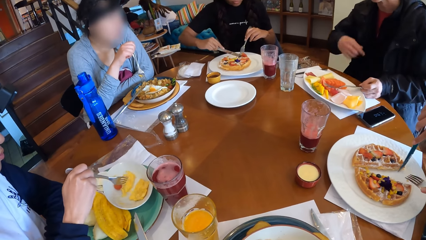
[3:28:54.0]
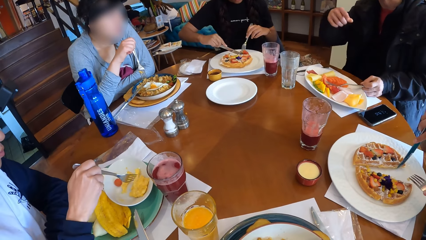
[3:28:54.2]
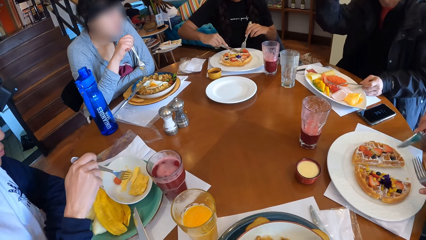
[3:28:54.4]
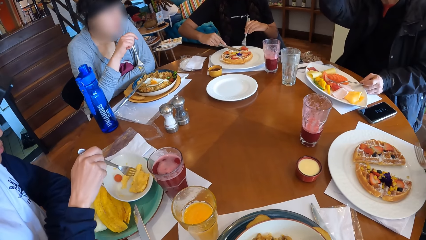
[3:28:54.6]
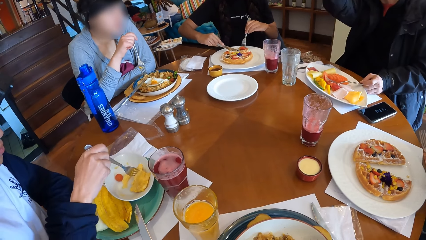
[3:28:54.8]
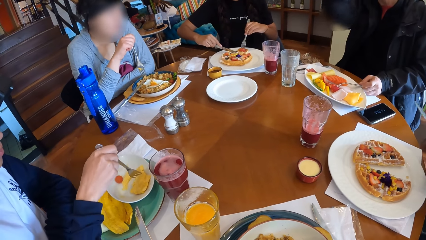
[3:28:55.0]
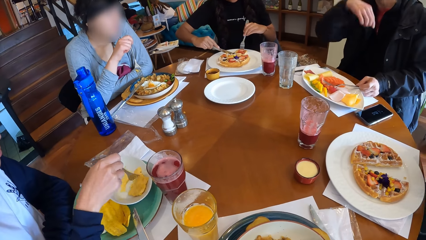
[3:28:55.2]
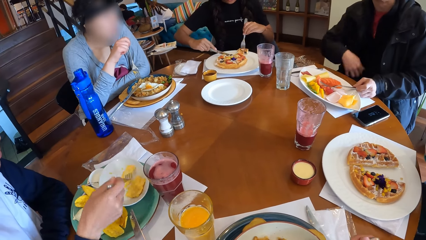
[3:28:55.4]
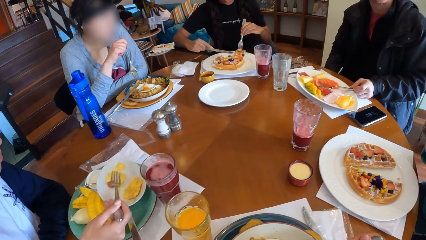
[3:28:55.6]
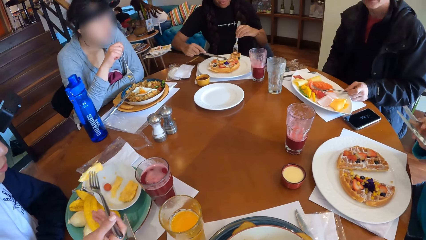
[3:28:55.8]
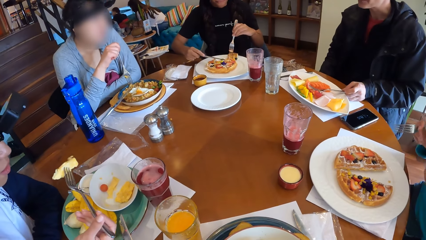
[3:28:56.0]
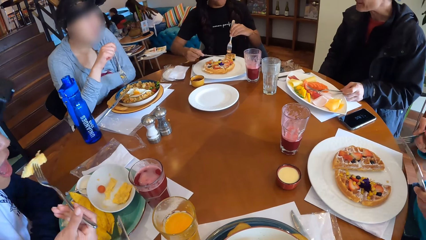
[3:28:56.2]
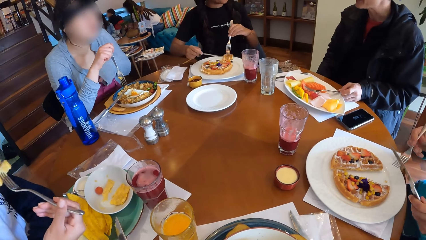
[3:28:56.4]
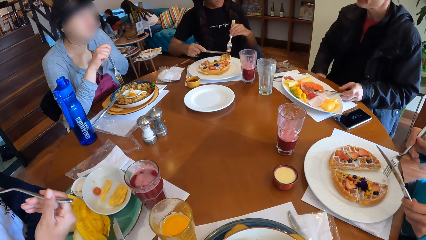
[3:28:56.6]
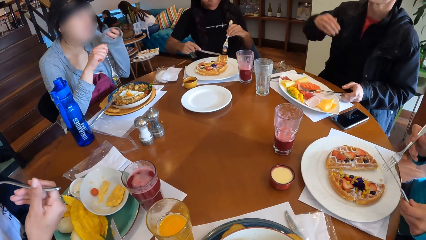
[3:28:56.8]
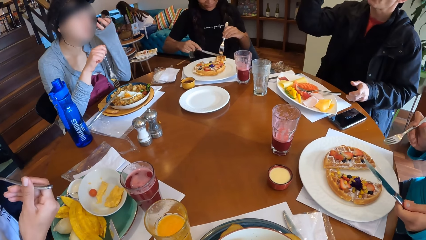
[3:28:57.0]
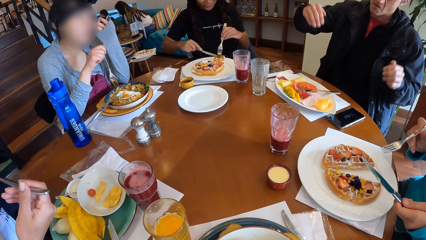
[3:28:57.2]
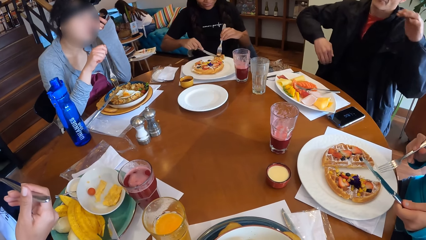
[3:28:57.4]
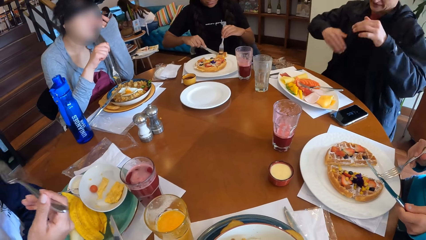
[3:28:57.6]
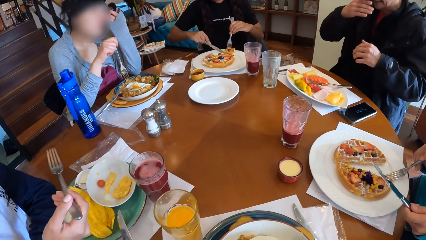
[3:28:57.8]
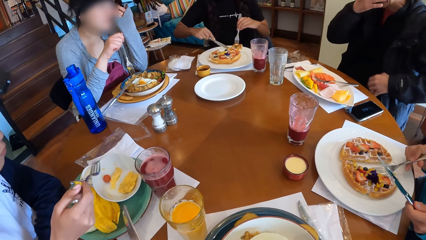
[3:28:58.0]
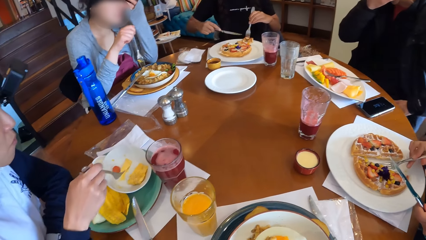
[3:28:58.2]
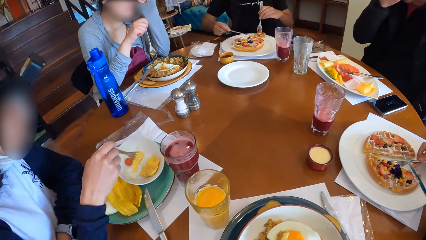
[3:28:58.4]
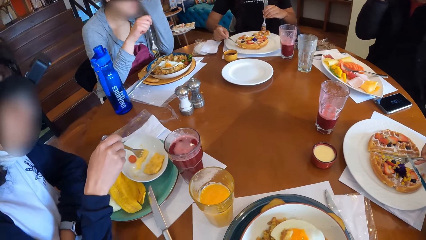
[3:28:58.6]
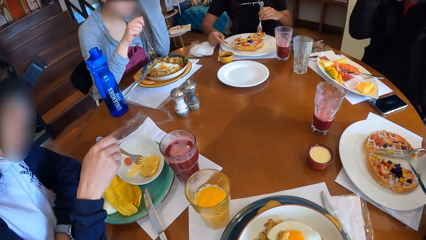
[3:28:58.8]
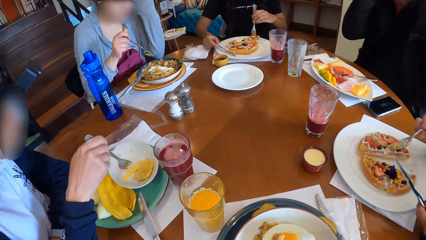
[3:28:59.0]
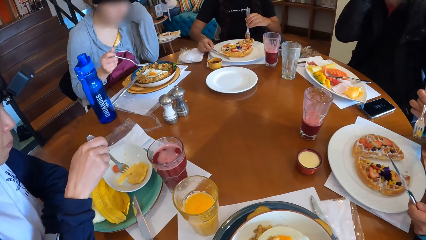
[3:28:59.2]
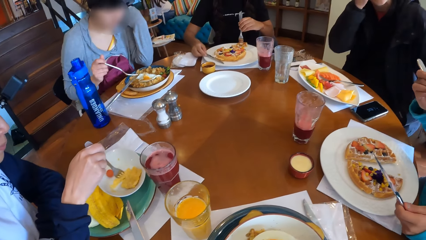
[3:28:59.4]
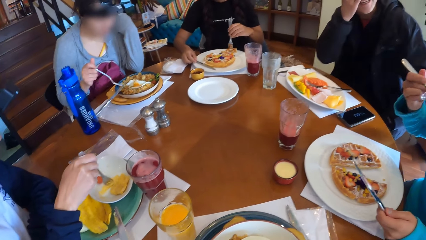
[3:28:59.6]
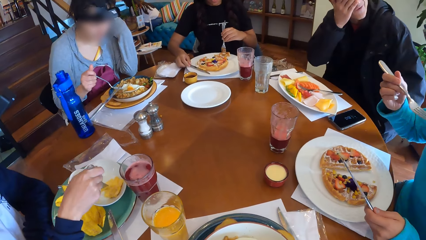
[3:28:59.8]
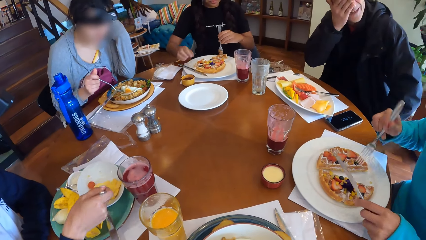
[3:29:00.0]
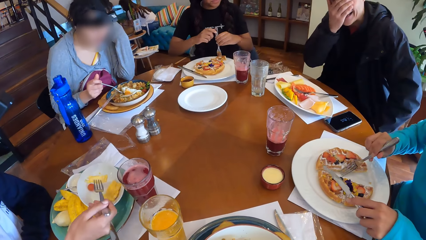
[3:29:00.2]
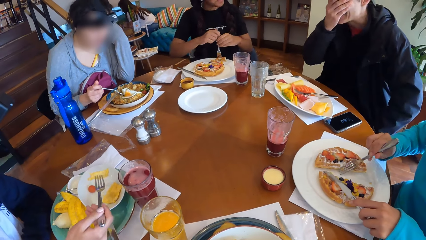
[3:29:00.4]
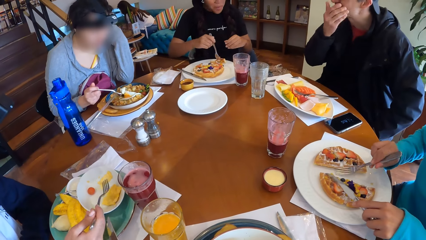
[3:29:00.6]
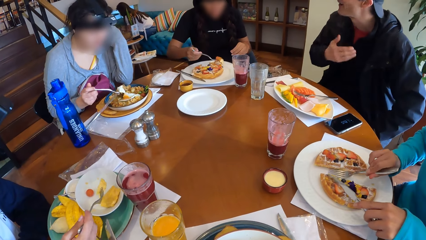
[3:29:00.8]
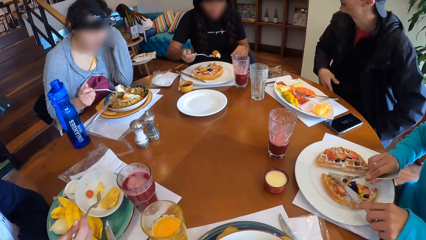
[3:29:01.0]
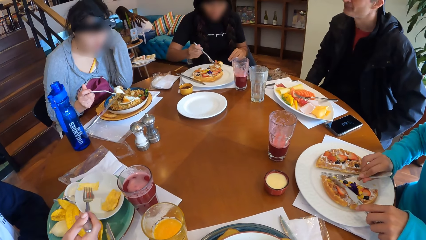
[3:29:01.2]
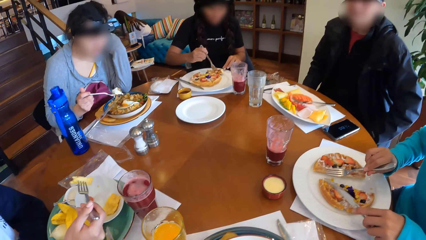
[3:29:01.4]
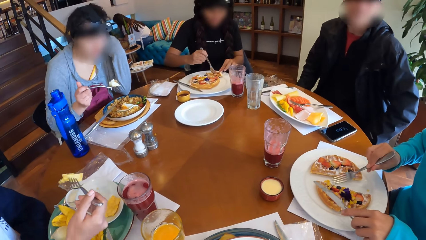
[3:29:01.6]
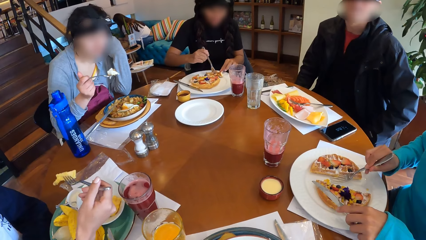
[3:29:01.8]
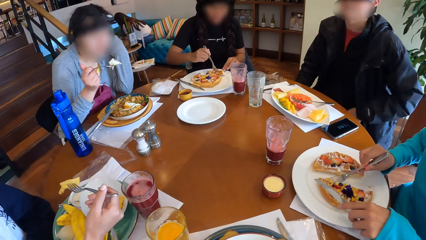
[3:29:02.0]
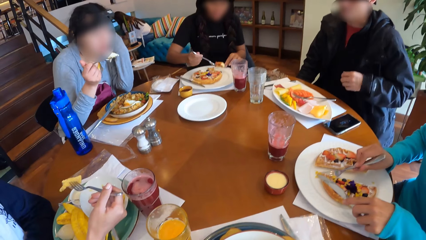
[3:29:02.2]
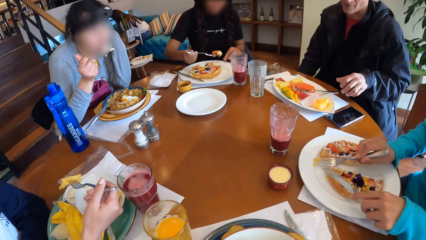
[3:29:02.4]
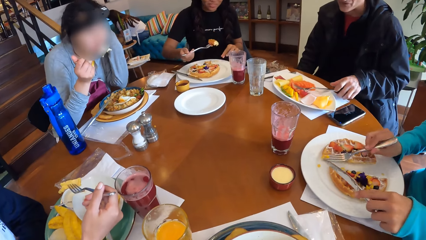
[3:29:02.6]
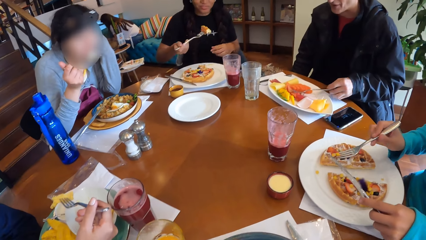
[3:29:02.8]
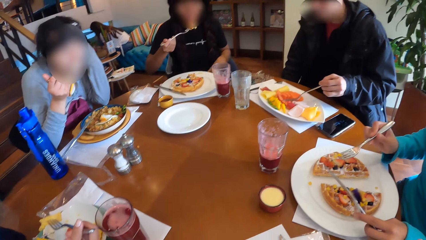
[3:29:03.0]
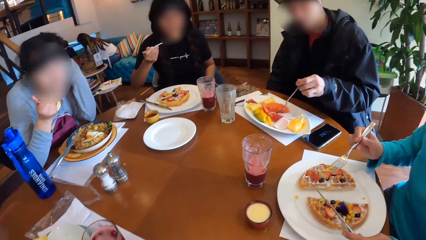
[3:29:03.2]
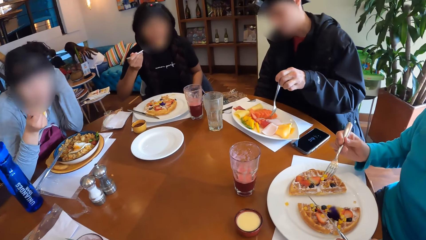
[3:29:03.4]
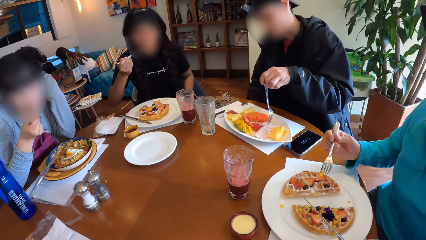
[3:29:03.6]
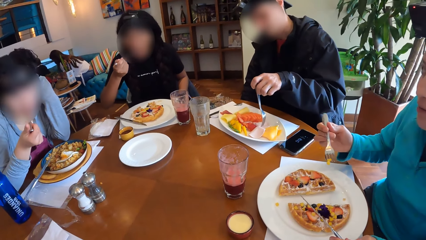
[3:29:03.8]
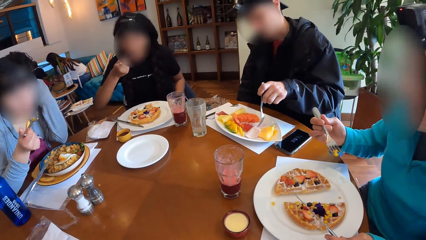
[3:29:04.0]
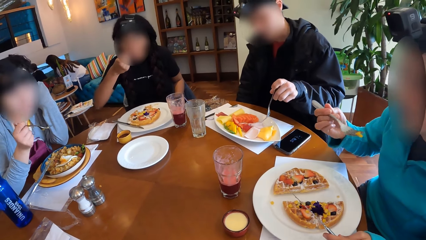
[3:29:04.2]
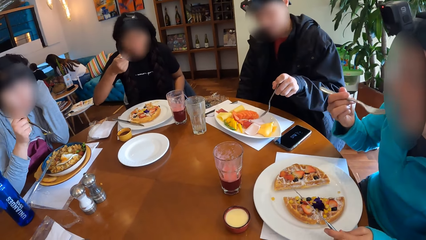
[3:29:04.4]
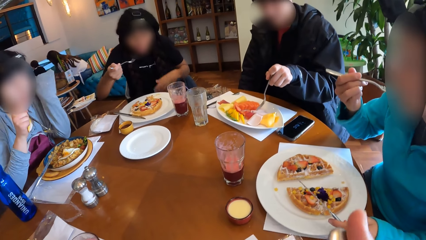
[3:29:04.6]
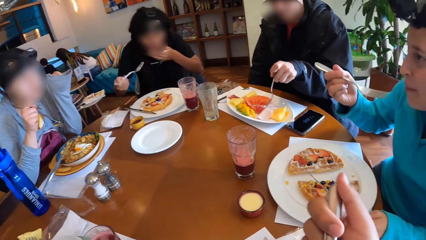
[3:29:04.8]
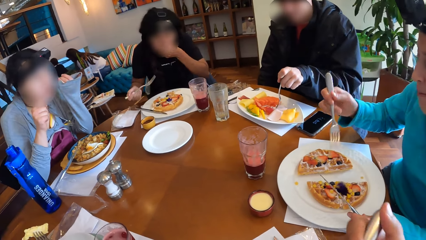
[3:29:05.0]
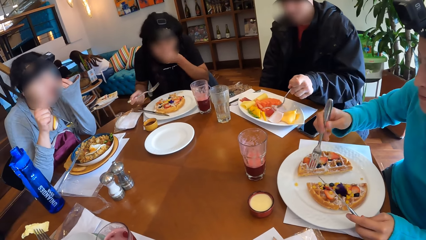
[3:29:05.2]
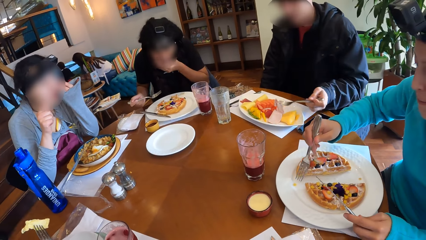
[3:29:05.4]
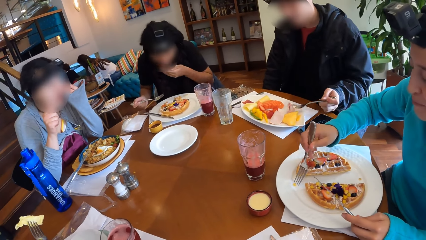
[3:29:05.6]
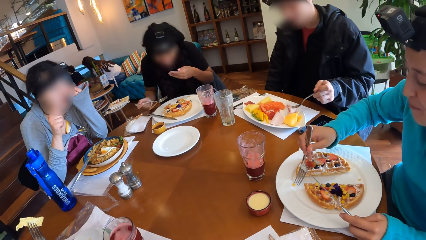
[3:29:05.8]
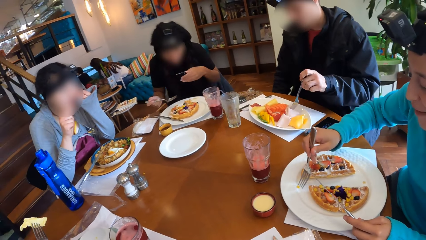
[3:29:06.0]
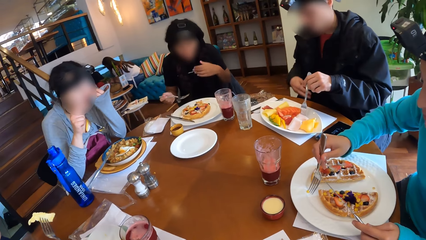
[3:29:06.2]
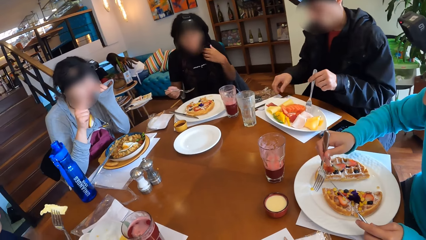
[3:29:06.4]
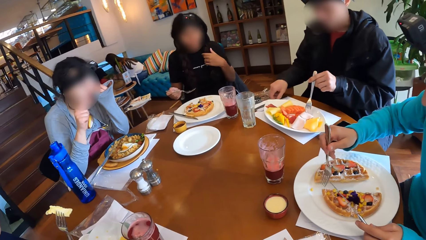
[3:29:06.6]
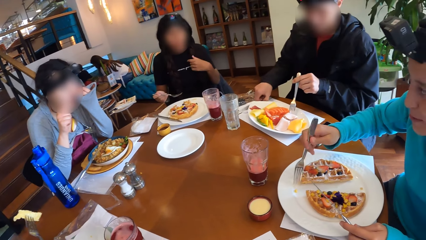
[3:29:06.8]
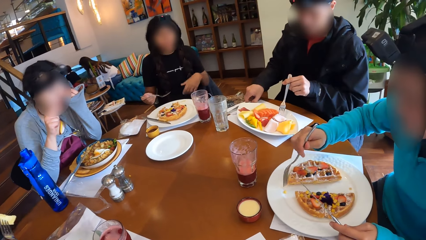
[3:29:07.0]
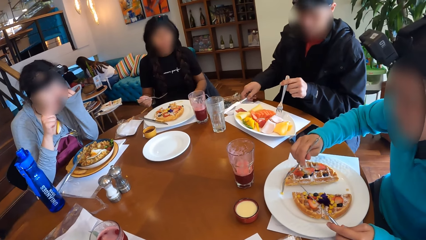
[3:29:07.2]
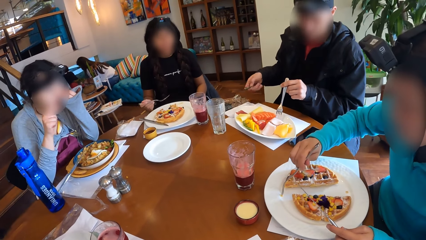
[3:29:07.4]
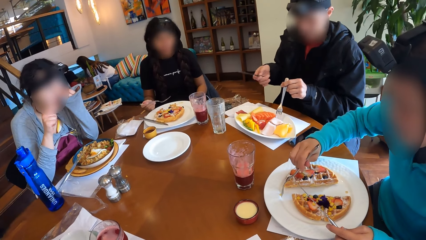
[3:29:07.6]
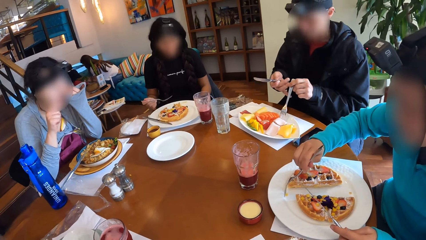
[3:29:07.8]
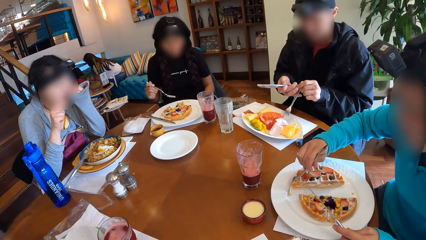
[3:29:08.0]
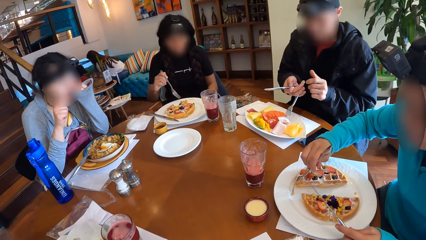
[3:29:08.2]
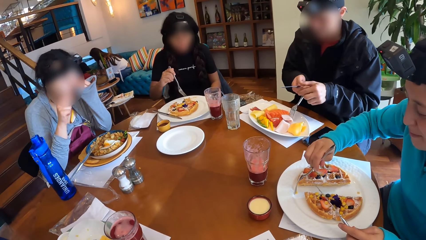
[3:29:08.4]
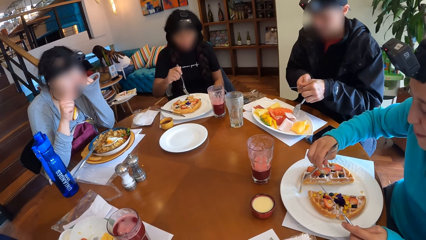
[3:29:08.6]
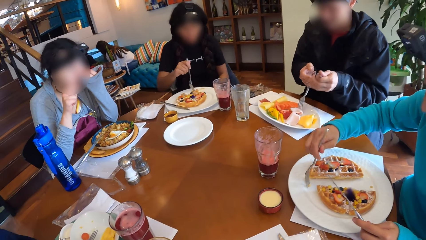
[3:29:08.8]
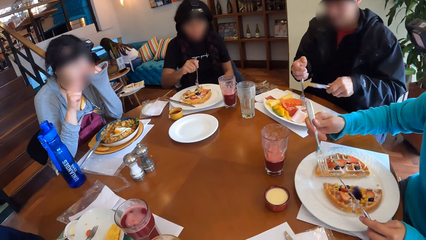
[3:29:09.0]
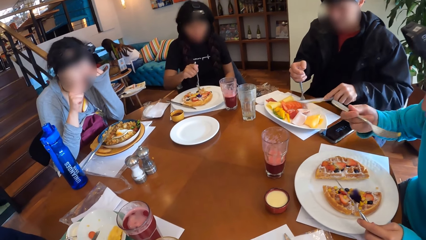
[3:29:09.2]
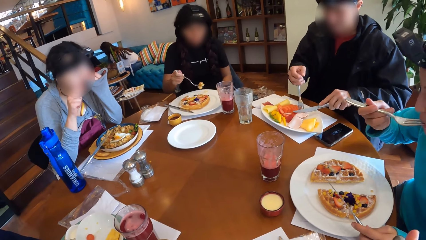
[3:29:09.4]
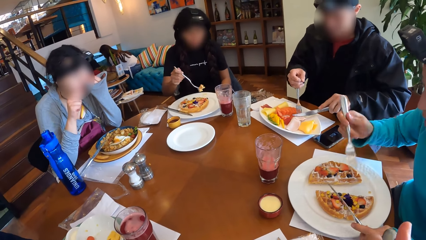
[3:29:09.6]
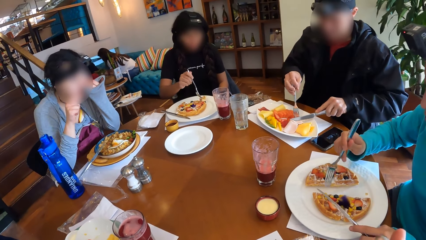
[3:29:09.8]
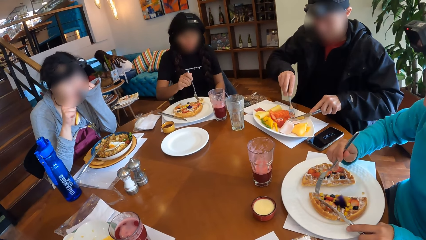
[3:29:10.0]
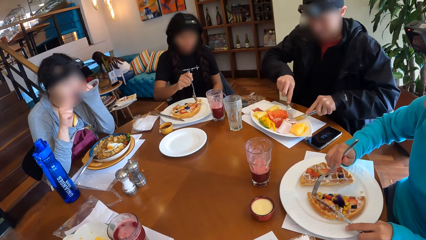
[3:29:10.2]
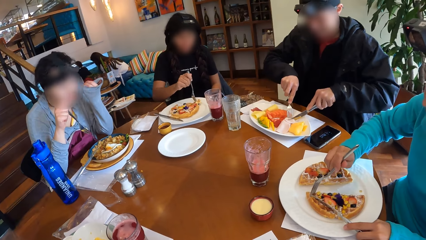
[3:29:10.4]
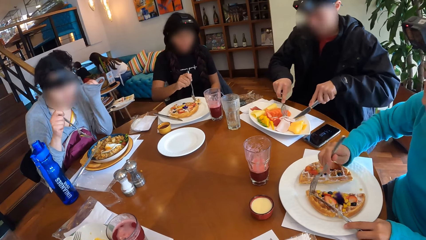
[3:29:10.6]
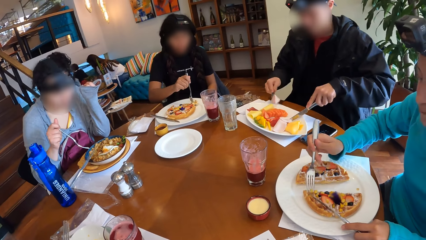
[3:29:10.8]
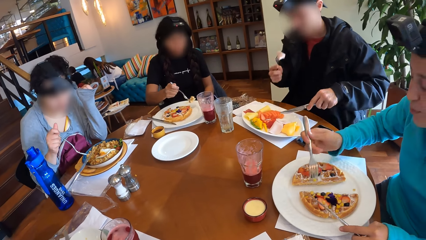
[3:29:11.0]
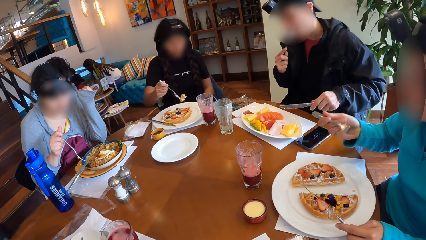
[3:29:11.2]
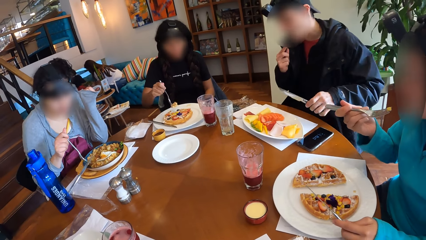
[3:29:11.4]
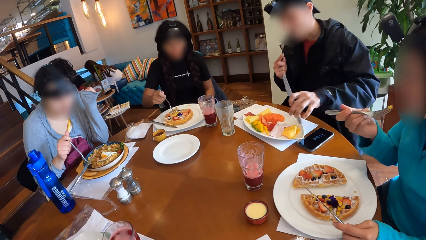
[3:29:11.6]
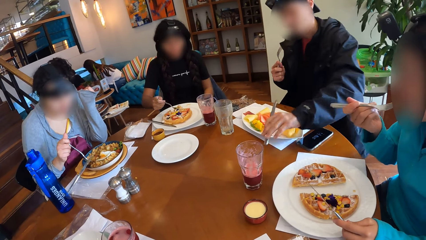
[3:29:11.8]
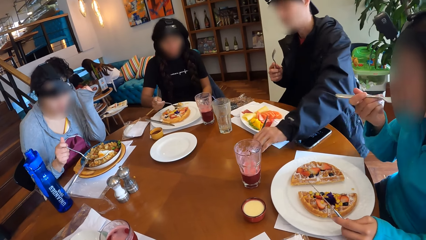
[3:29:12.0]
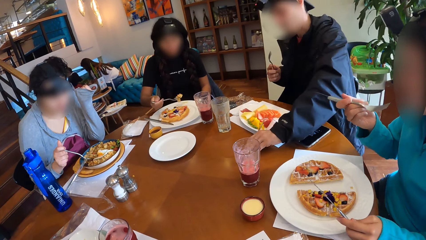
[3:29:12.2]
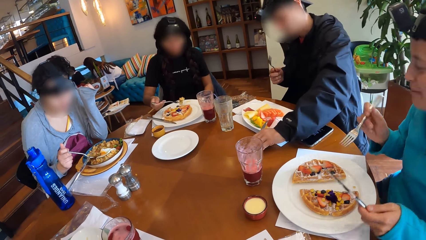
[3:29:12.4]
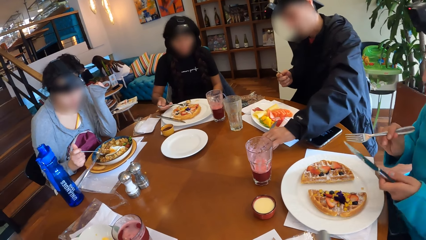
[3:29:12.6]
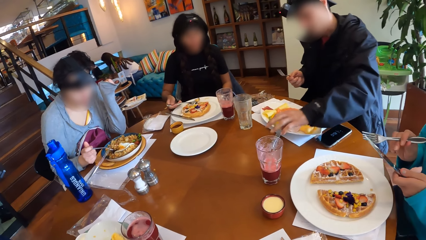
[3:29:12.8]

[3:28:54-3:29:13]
A woman picks fried egg with the fork in her left hand and eats the fried eggs with the fork in her left hand. The camera wearer interacts with the group of people. Another woman eats waffles with the fork in her right hand. A third woman eats the rice with the fork in her right hand. A fourth woman picks waffles from the plate with the fork in her right hand. The fourth woman eats the waffles with the fork in her right hand. A man interacts with a lady. The second woman eats the waffles with the fork in her right hand. The man picks up a knife with his right hand and holds the cutlery with both hands. The second woman eats the waffles with the fork in her right hand. The man picks fruits from the bowl with the fork in his left hand and eats the fruit with the fork in his right hand. The lady scoops food with a fork.
